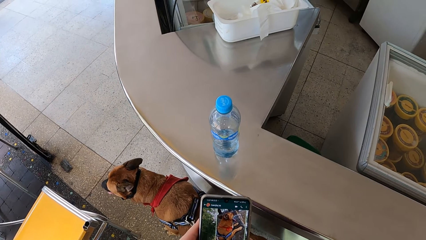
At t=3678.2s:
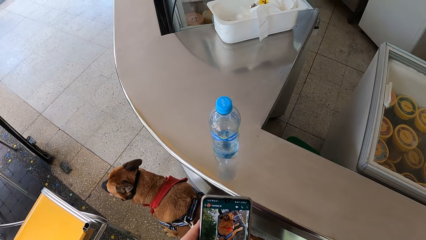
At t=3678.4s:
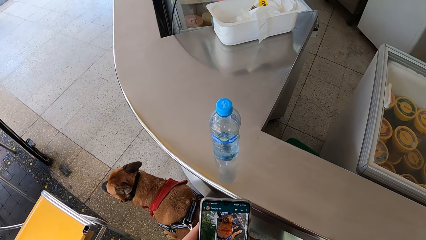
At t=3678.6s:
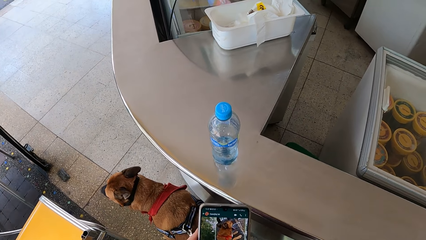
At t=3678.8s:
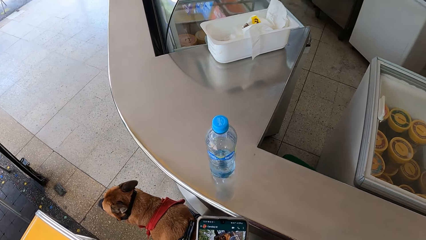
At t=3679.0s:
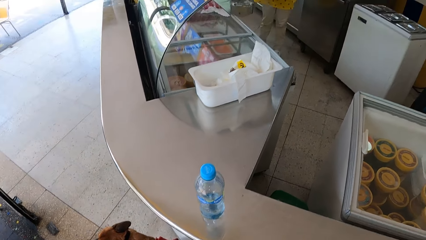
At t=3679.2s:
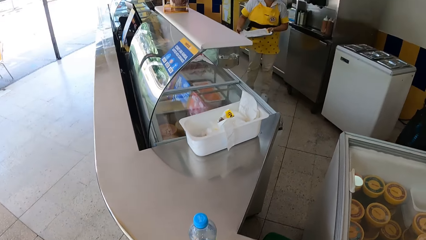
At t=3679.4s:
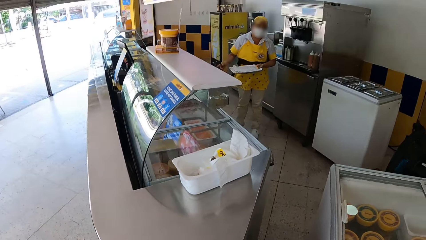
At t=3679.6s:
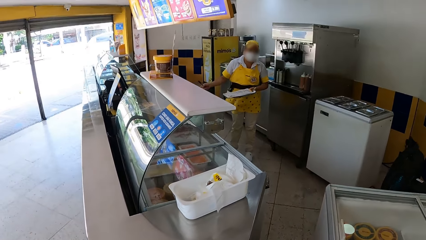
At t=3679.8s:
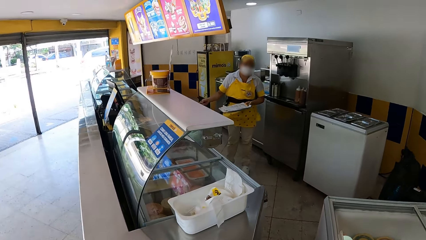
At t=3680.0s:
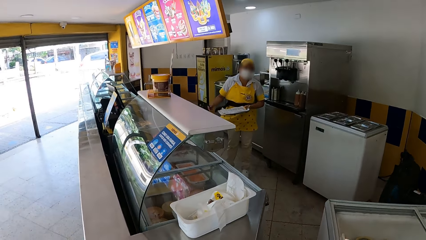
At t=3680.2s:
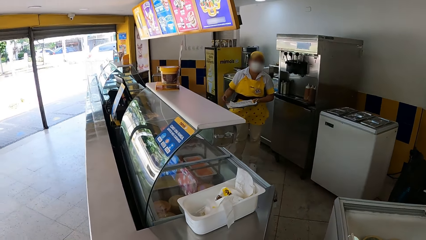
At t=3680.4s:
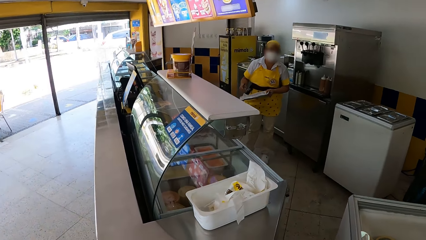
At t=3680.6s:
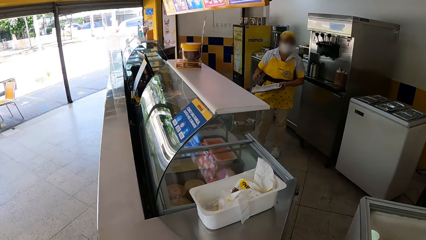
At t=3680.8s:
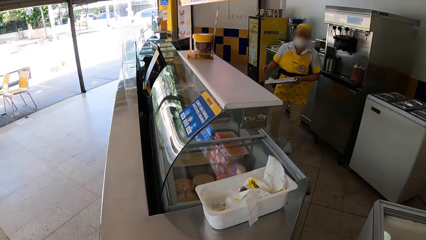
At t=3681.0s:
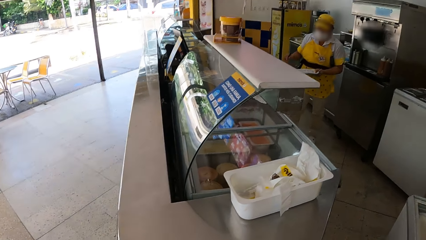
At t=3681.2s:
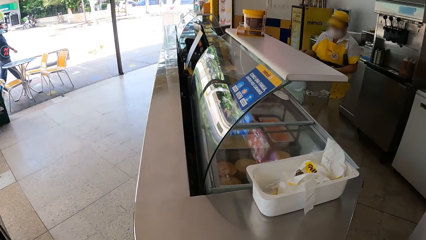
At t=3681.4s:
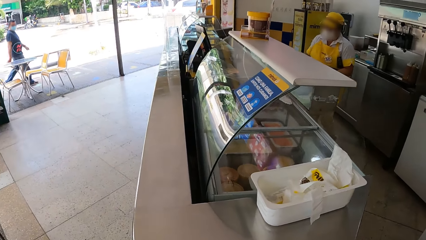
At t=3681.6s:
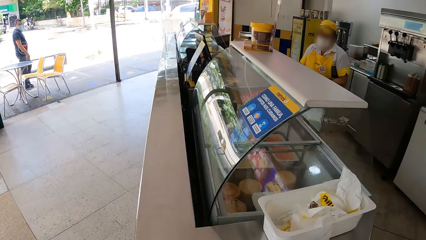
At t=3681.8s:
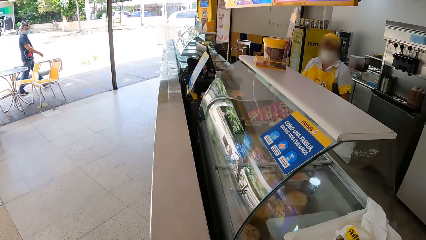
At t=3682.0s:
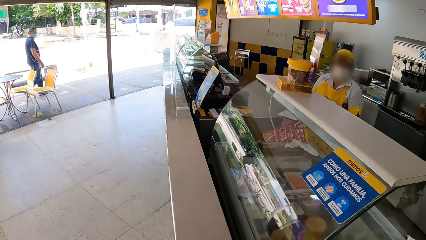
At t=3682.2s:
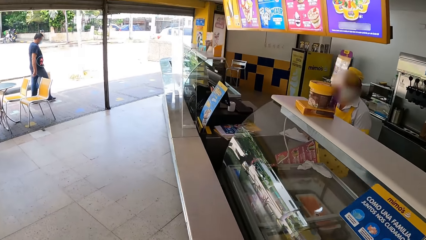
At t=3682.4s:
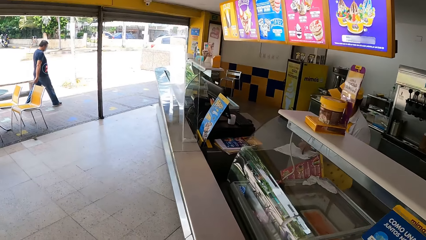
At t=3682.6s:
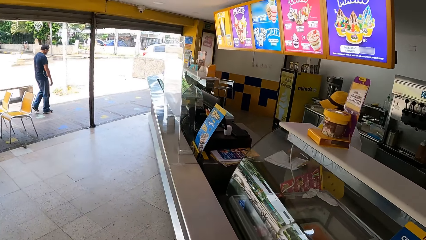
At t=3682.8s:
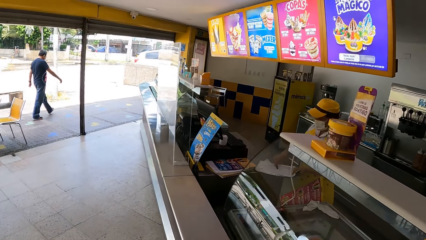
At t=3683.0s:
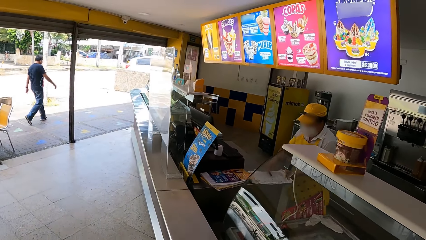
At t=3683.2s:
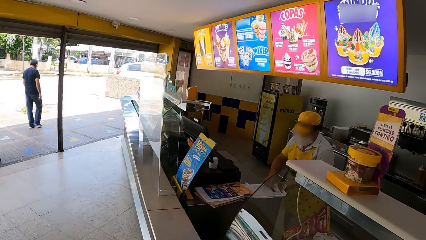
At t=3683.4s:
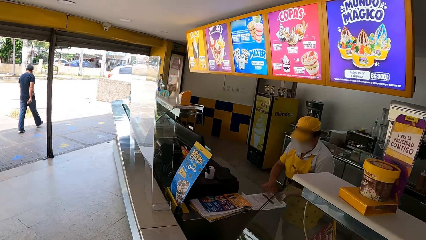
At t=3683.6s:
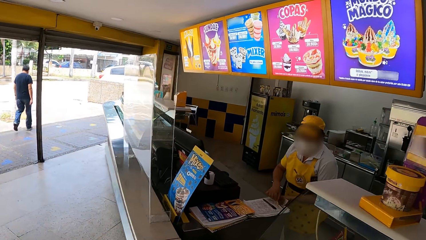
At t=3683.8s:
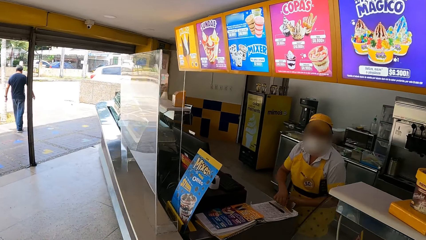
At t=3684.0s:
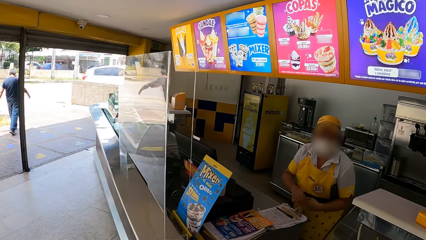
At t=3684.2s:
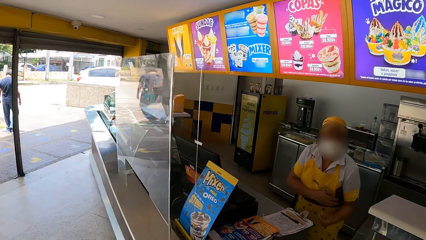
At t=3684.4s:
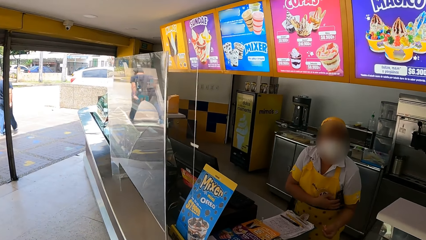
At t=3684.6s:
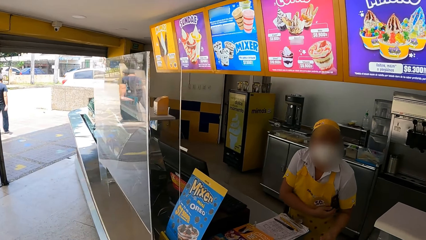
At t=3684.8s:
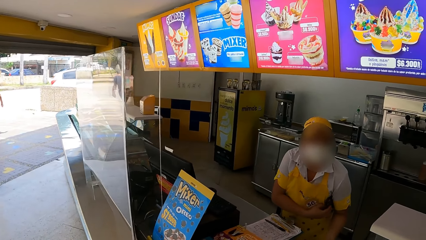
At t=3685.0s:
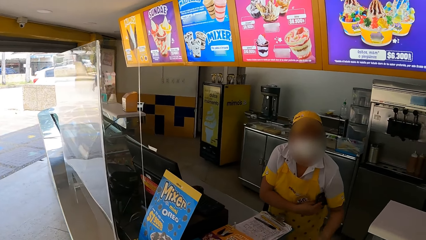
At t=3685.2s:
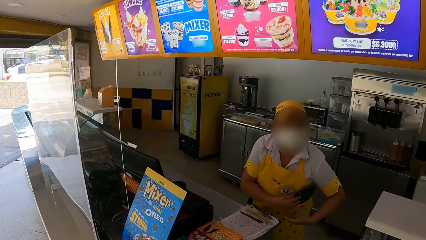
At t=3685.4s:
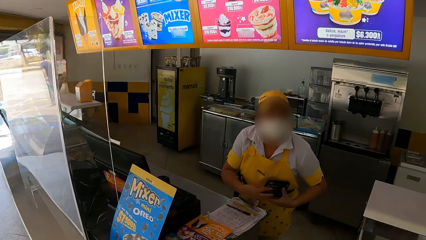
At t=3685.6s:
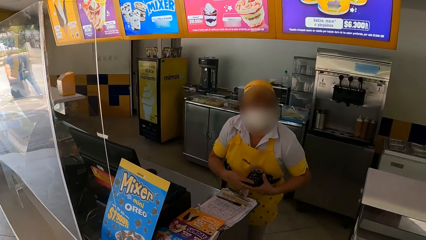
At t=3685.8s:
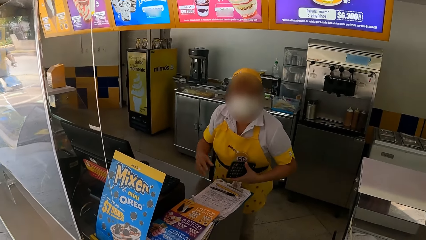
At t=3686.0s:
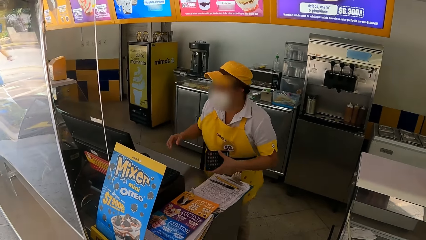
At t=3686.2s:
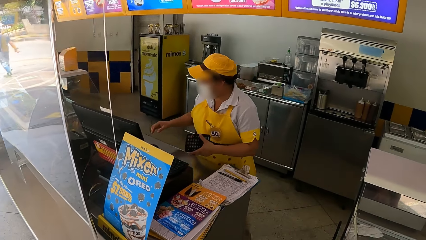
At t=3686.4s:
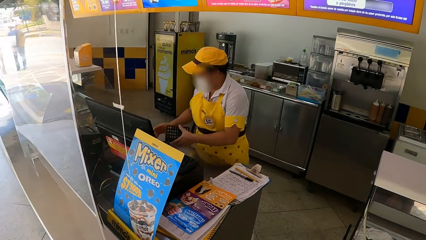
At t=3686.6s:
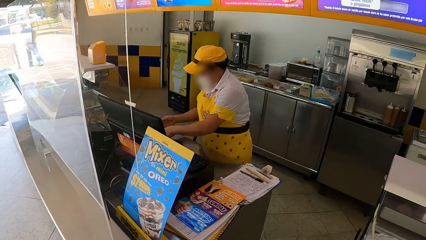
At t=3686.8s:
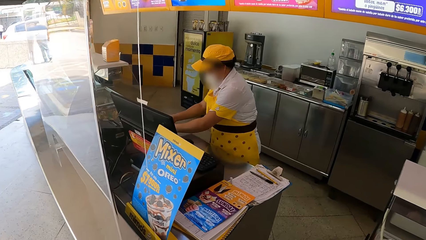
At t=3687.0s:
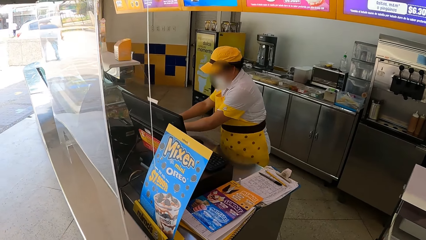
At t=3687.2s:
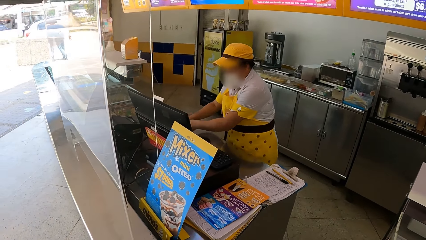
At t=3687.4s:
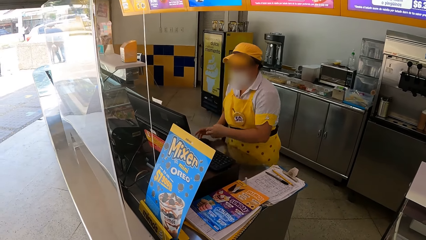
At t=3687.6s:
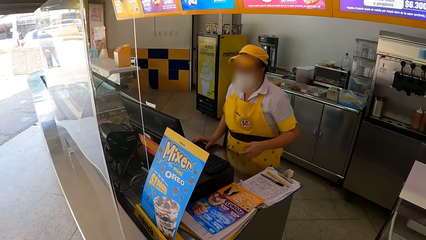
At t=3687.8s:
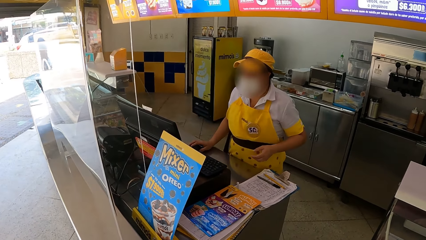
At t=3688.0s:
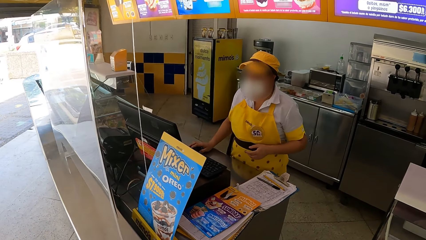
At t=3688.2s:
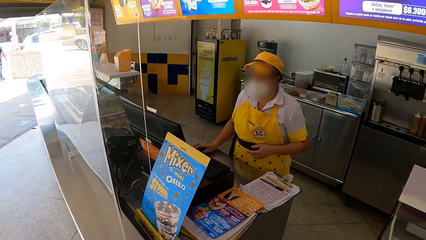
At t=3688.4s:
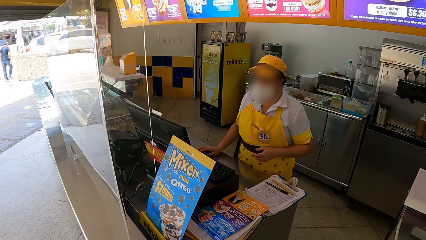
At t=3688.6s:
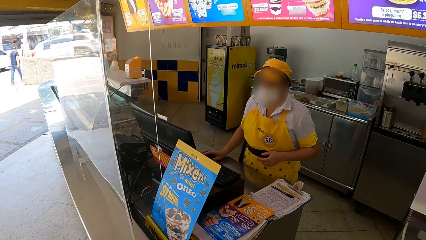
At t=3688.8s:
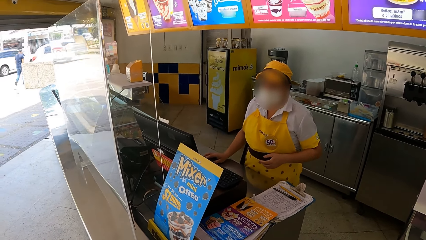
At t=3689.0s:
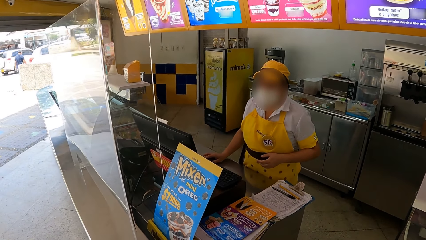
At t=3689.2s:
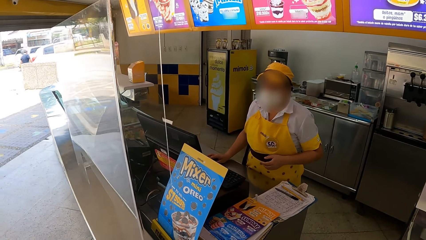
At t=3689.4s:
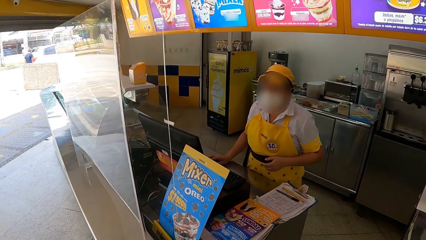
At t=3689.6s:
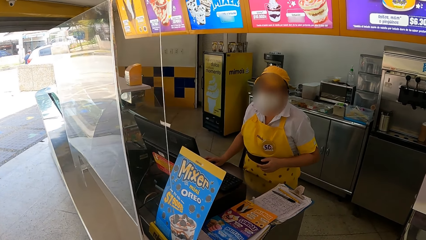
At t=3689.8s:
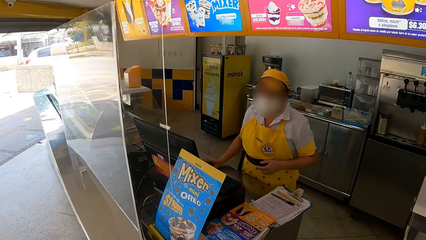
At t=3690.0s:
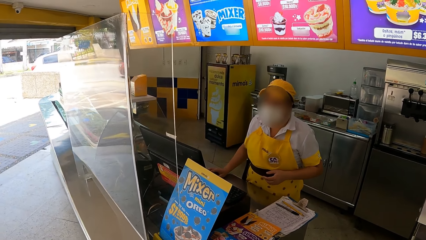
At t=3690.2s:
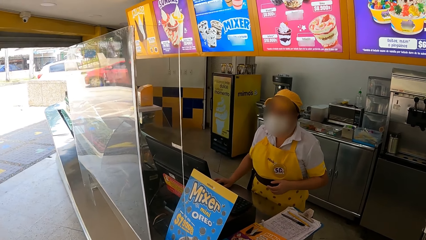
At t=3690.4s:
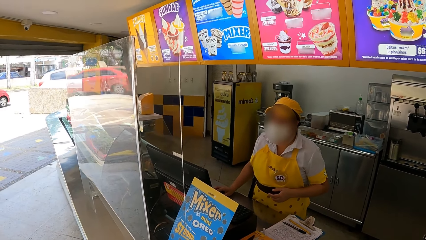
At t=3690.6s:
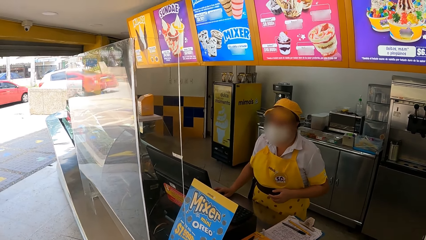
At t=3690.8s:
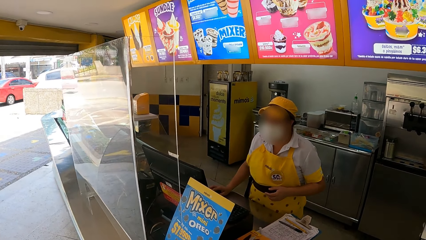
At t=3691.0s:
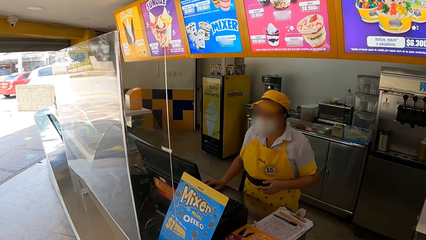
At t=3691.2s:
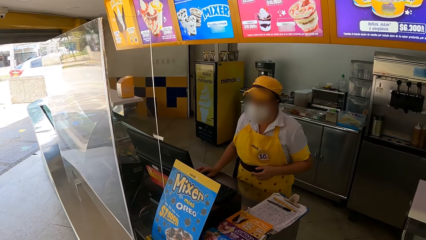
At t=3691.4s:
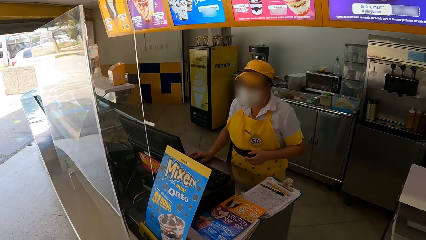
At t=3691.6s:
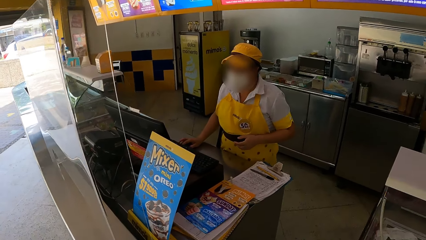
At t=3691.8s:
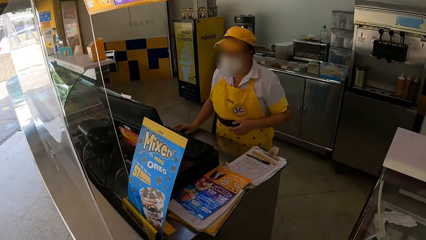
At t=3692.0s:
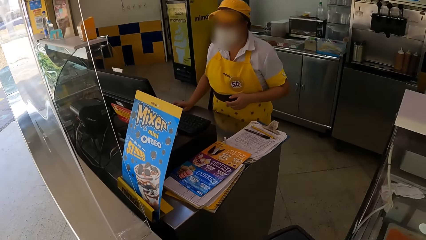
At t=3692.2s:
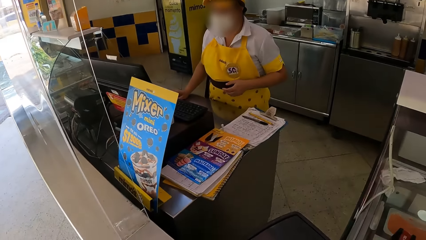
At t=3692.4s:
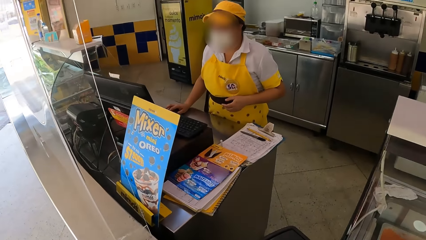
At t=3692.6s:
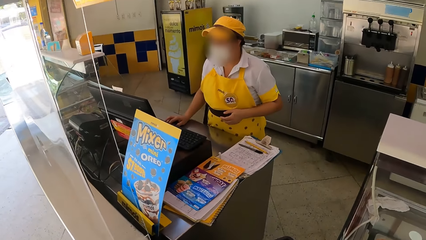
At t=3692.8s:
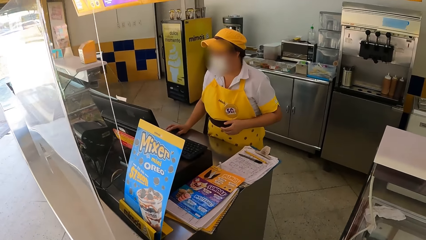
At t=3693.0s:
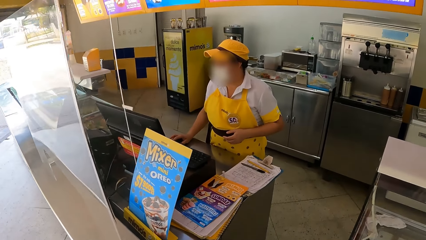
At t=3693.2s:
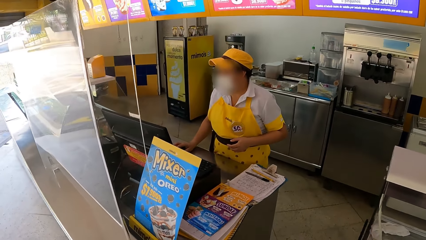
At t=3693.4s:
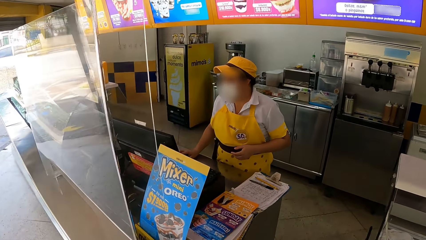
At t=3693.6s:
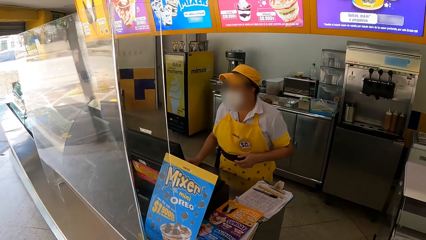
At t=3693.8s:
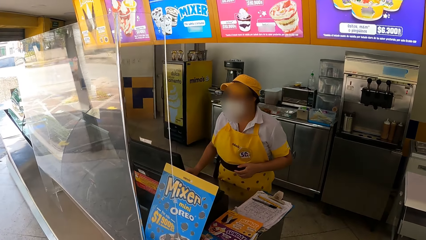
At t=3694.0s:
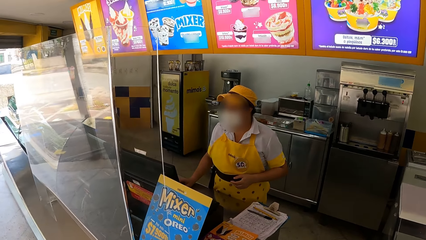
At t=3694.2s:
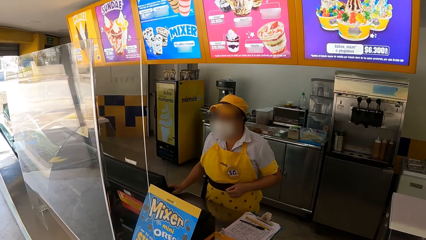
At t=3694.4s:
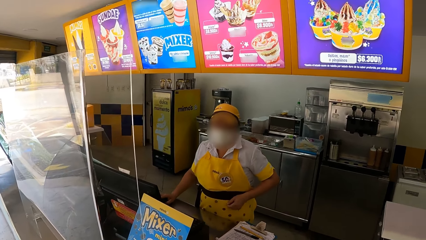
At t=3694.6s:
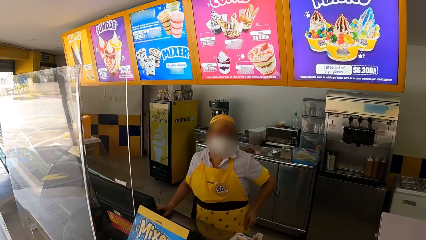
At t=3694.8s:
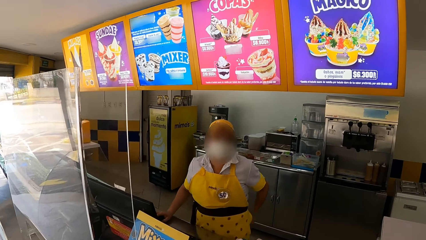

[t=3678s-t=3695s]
The camera wearer looks at a waitress. The waitress gestures. The camera wearer walks inside a restaurant. The waitress does something. The camera wearer walks alongside a counter. The waitress places a clipboard on the counter, places a pen on the clipboard and adjusts the pen on the clipboard. She takes a calculator off her armpit. The camera wearer looks at the waitress. They talk with the waitress. The waitress holds the calculator. She places the calculator on the counter. She moves a computer mouse on the counter. She looks at a monitor, holds the mouse and scrolls the mouse. She looks at the camera wearer. The waitress looks at the monitor.
